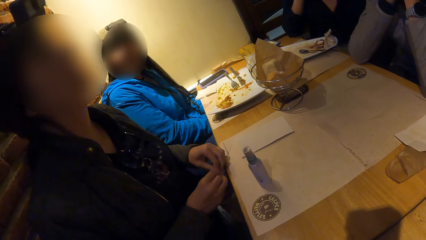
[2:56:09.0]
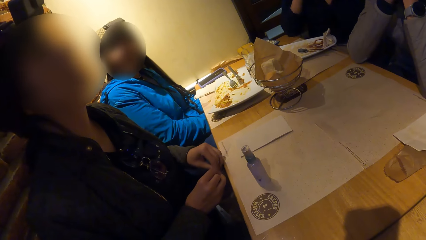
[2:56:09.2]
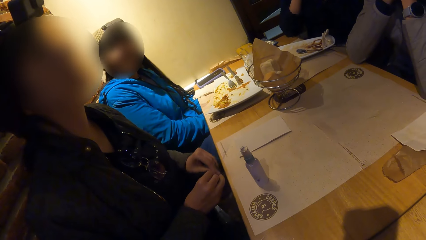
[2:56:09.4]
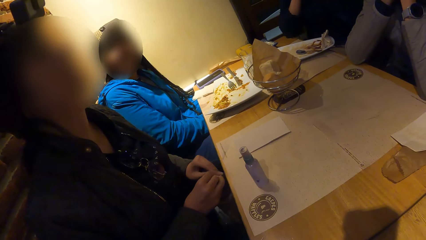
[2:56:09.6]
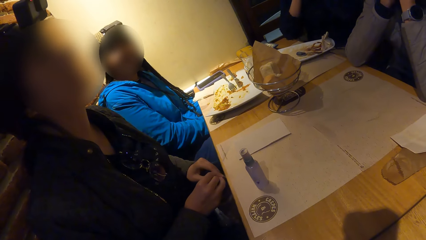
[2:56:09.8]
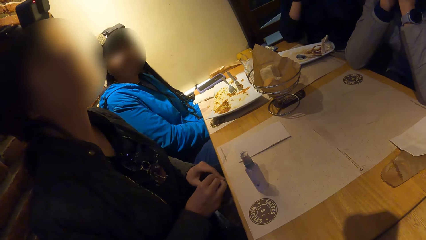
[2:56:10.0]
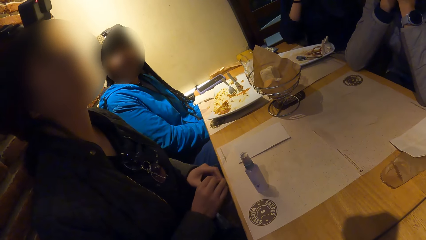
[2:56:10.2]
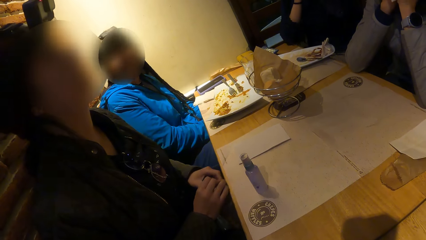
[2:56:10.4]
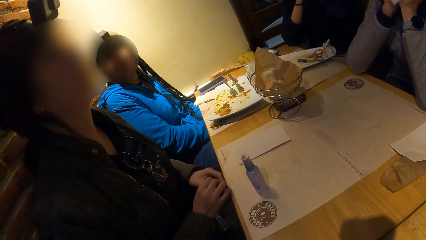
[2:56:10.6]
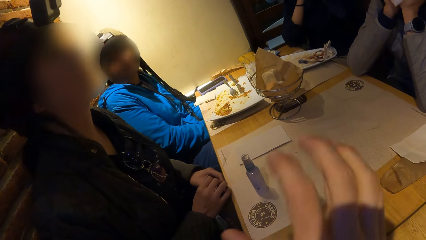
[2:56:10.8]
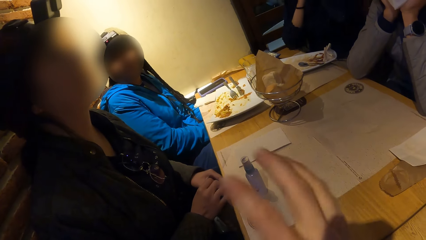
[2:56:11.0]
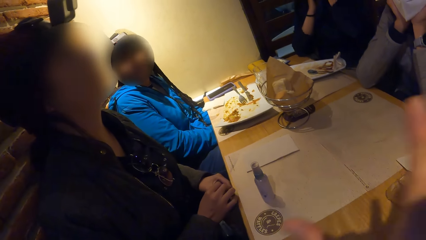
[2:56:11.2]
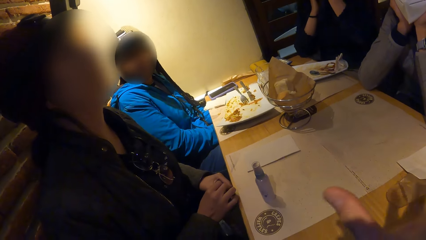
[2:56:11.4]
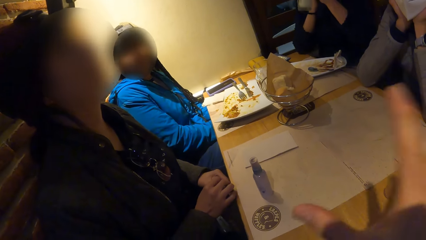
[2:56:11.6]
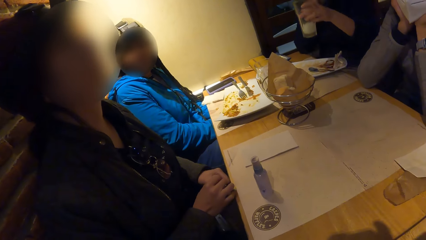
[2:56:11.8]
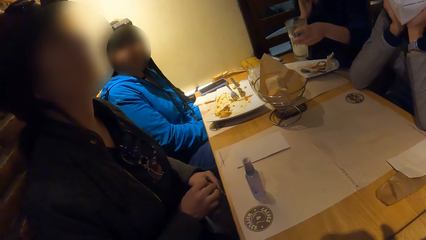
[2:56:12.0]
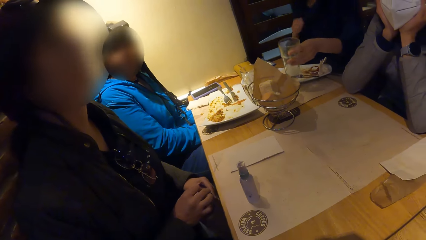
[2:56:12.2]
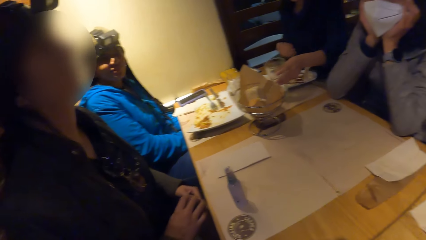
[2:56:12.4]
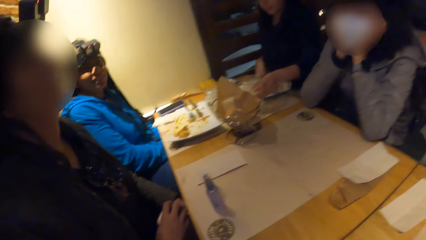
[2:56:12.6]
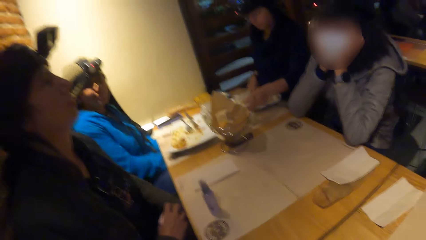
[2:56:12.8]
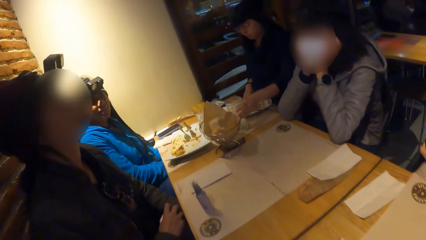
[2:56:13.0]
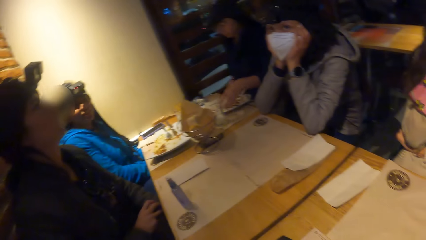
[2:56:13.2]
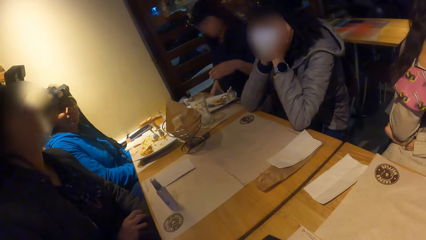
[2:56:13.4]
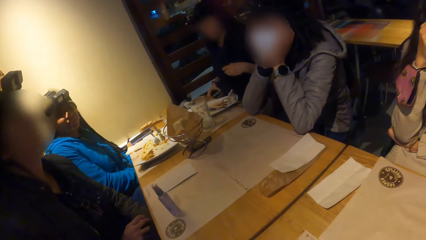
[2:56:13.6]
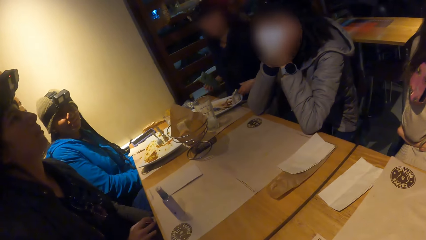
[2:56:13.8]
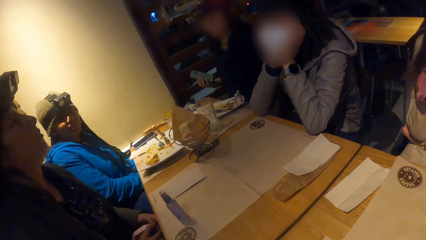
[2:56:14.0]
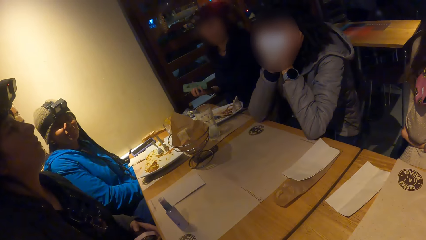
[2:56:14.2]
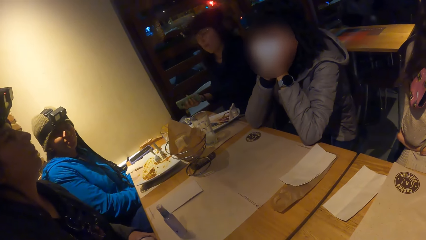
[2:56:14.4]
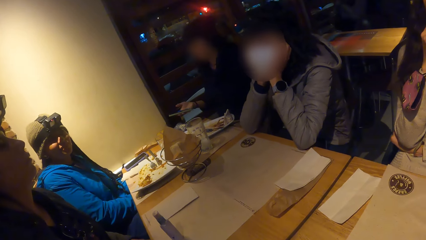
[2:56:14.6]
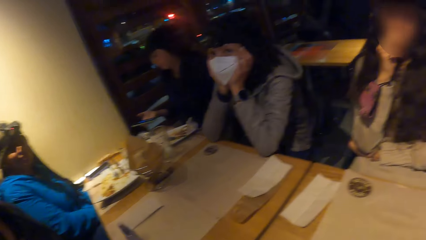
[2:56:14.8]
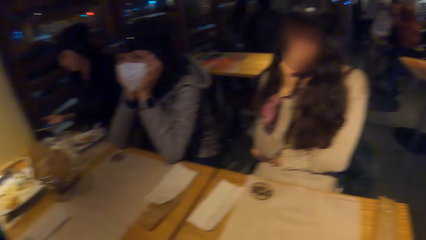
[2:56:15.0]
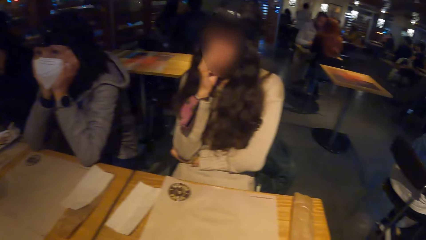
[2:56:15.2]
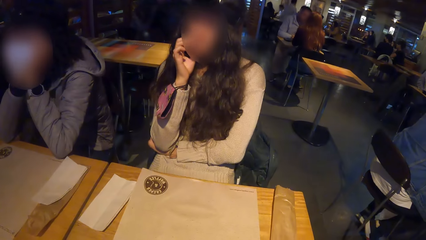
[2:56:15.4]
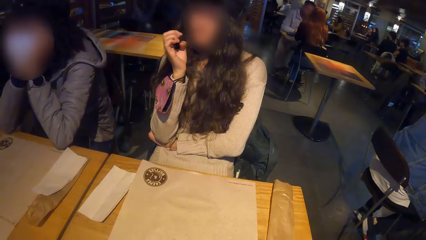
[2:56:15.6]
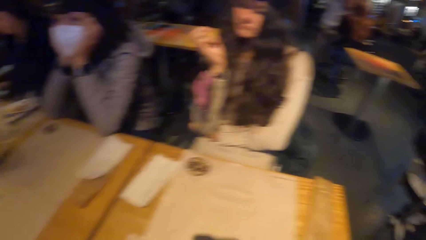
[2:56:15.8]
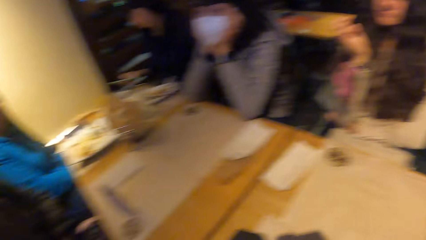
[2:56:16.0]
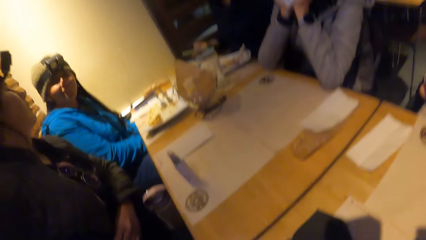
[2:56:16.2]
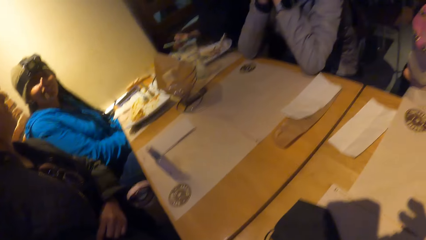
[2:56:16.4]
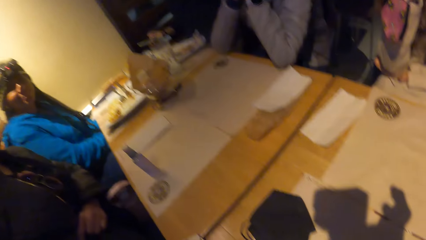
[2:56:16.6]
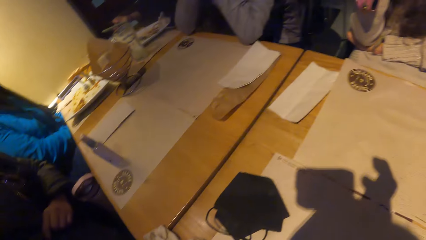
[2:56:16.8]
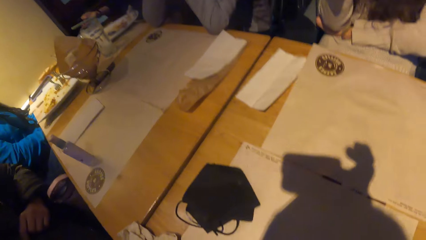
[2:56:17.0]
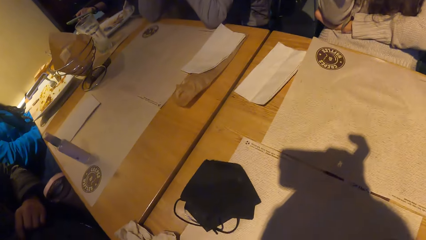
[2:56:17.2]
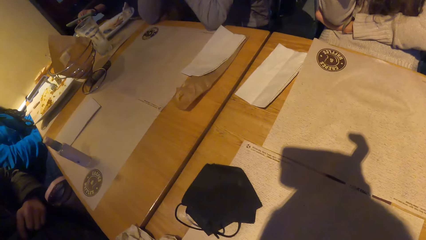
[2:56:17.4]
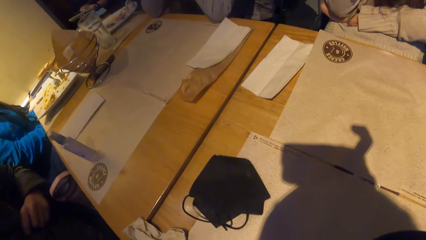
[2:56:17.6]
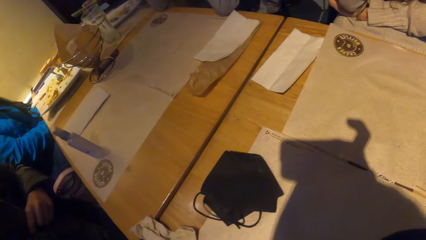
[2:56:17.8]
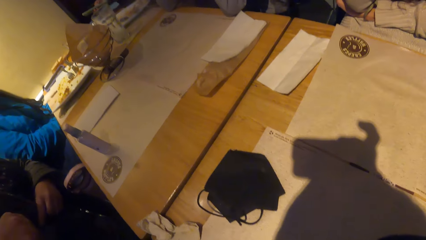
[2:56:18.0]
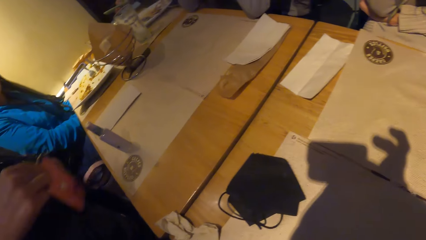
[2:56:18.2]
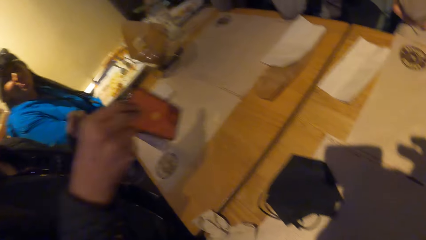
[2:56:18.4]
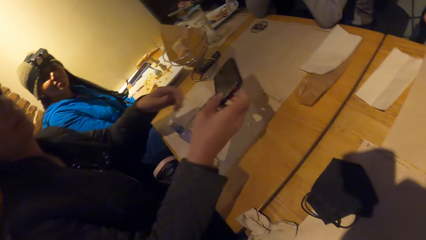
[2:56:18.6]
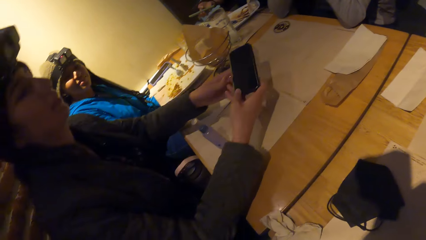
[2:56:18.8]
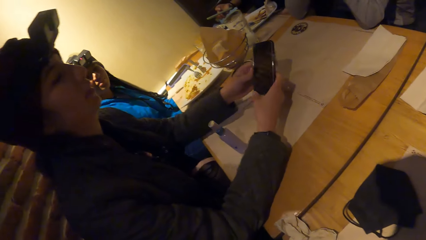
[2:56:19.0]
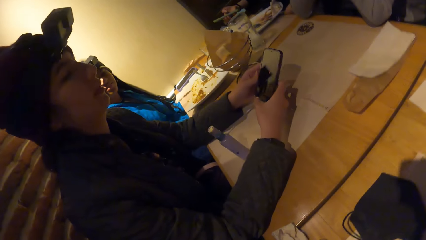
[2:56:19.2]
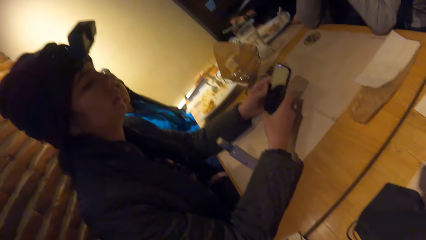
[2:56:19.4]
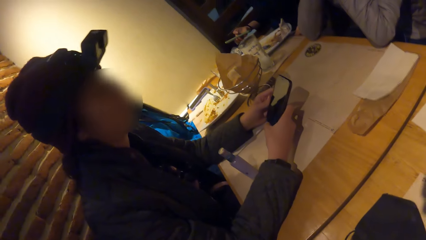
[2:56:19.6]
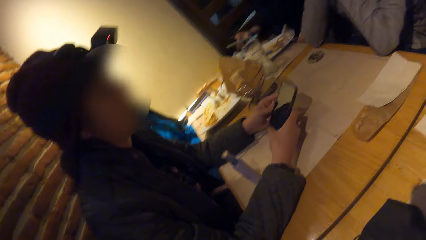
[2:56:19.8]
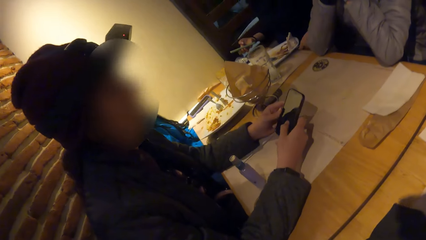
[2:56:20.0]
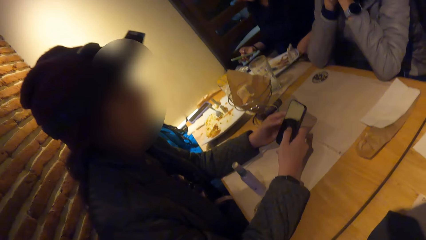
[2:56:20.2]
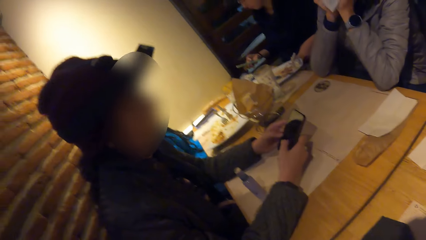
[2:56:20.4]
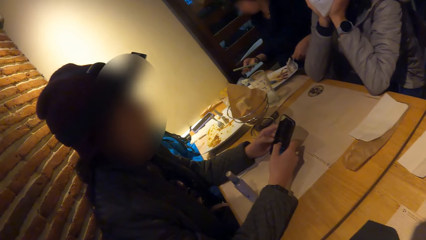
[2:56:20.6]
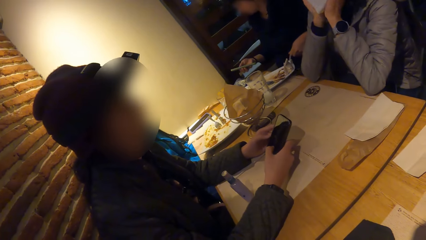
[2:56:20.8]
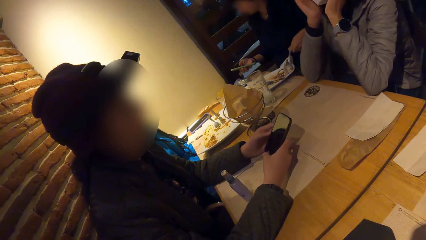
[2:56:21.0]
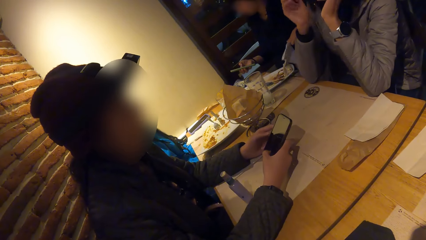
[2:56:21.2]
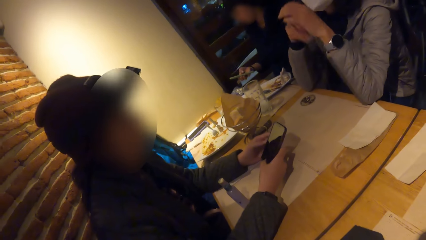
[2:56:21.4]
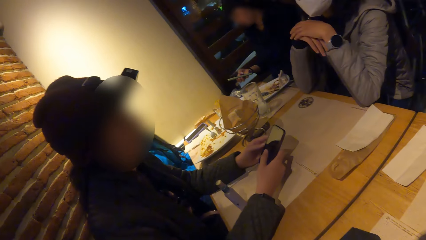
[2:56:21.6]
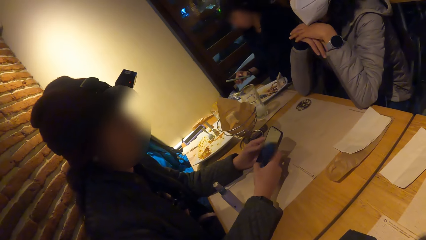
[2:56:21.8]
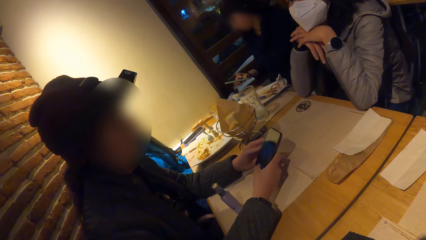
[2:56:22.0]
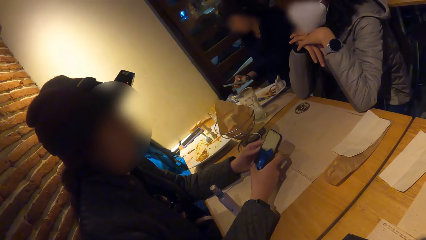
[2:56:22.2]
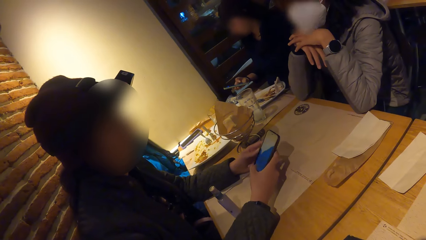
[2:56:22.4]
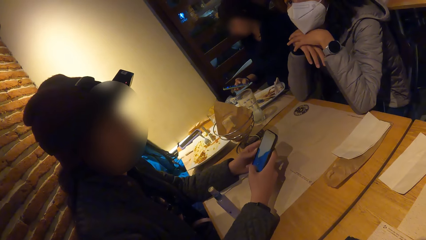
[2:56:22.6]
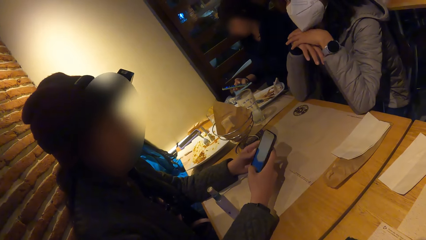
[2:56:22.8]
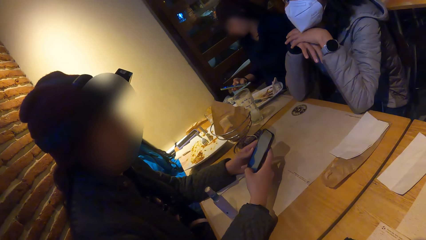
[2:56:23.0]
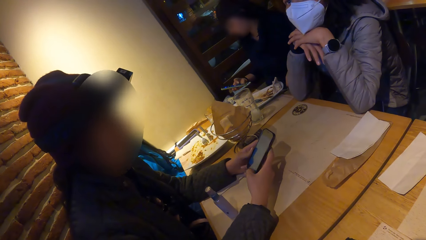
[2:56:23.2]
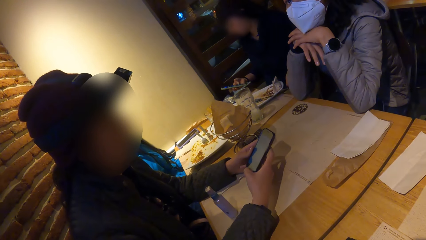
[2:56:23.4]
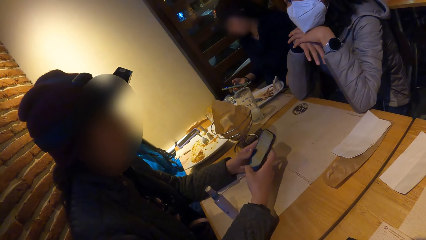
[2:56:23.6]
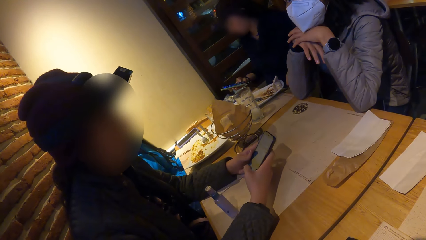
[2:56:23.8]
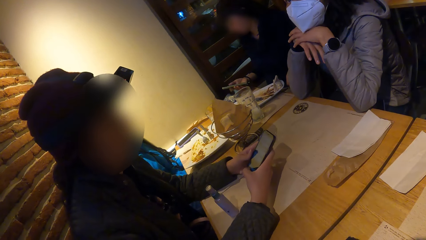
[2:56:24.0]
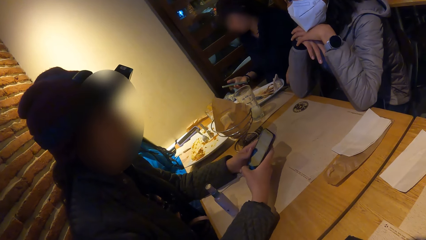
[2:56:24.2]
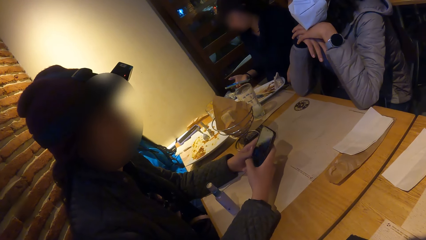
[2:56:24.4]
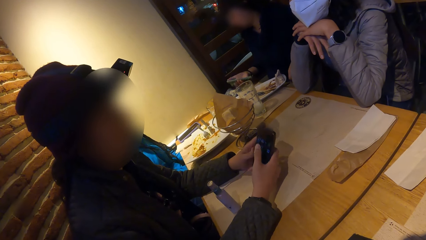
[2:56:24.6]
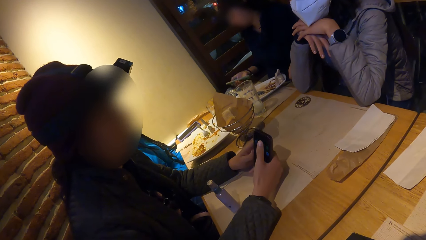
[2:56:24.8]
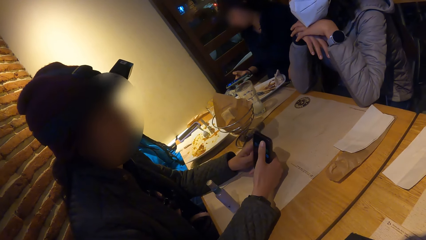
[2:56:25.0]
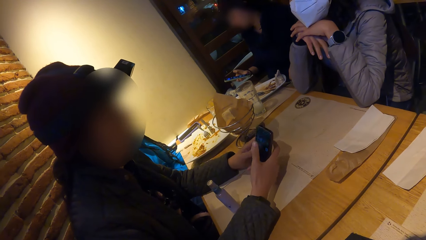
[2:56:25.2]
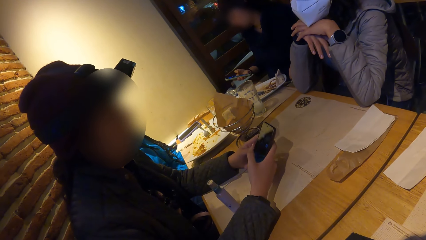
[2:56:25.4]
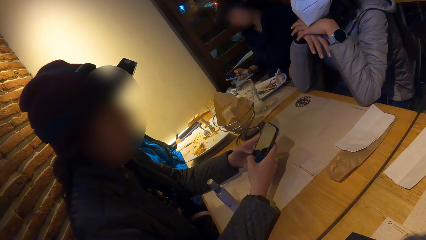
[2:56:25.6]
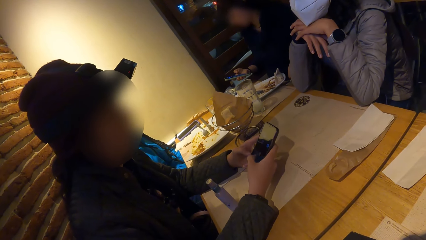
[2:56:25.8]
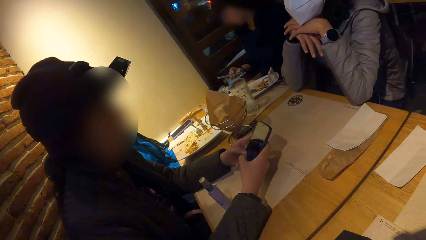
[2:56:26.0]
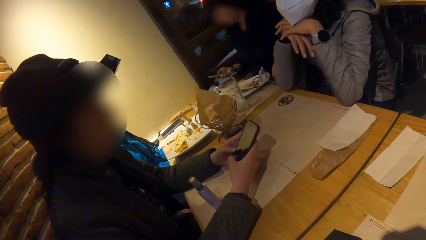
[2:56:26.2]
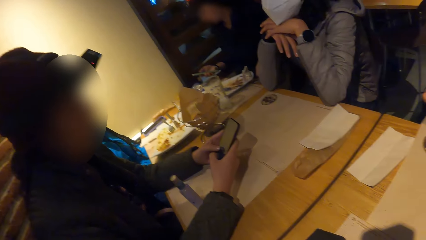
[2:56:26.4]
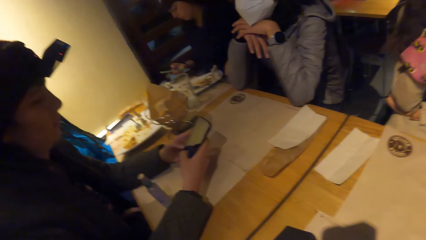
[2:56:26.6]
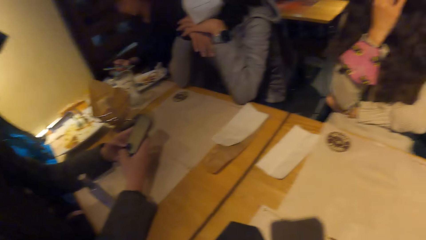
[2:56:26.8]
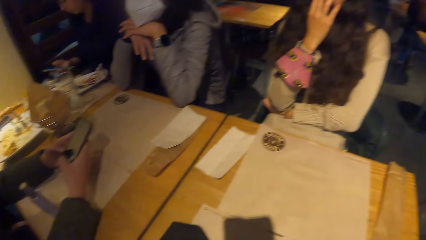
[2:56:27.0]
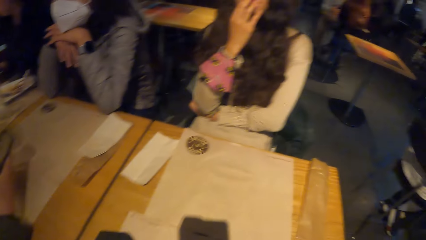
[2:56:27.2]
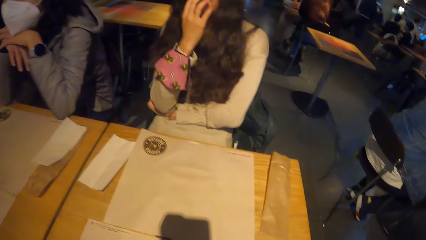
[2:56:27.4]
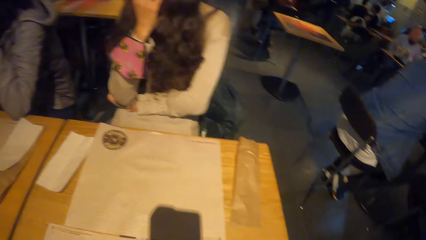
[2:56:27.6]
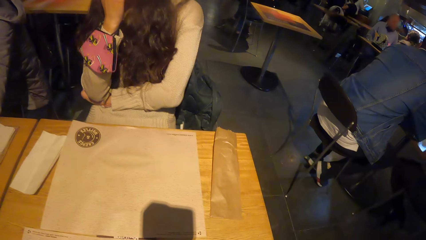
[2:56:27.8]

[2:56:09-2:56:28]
The camera wearer interacts with a lady. Another lady brings out a phone with her right hand. She operates the phone with her hands.
